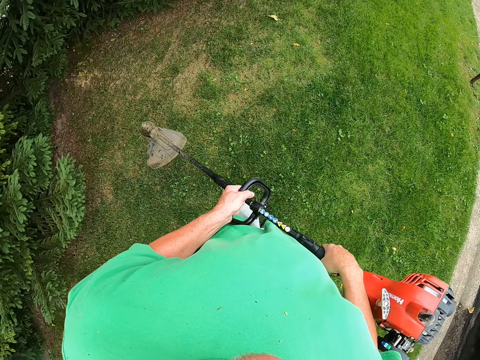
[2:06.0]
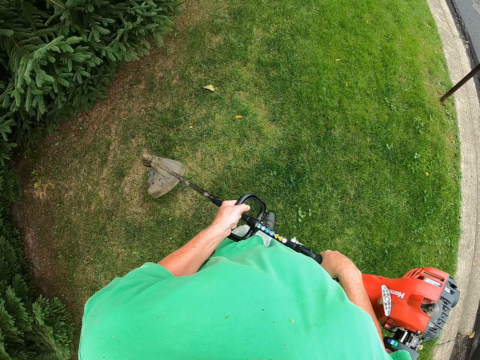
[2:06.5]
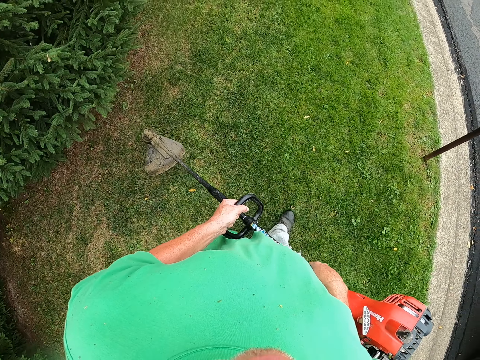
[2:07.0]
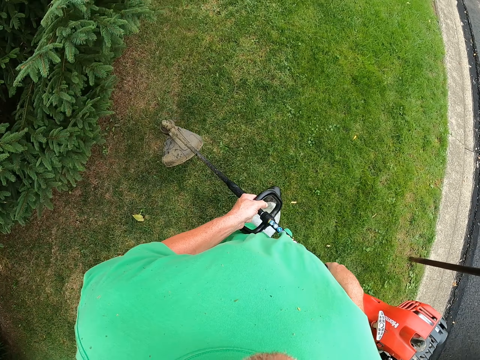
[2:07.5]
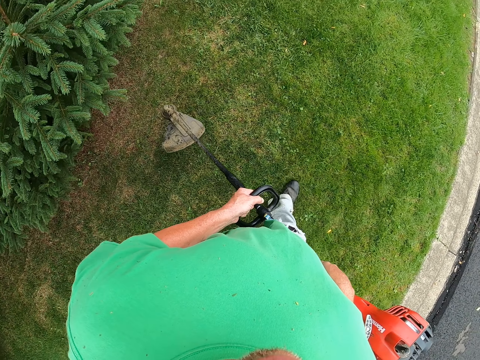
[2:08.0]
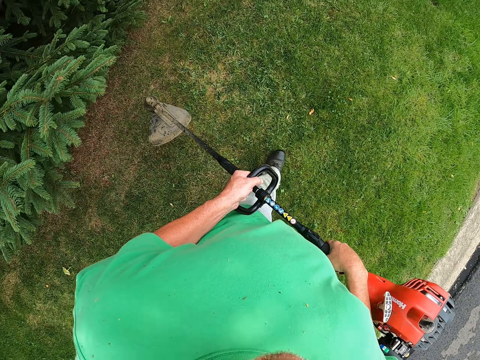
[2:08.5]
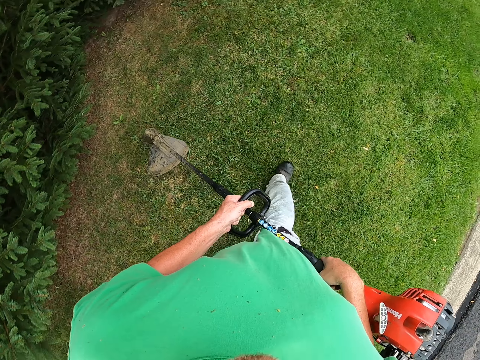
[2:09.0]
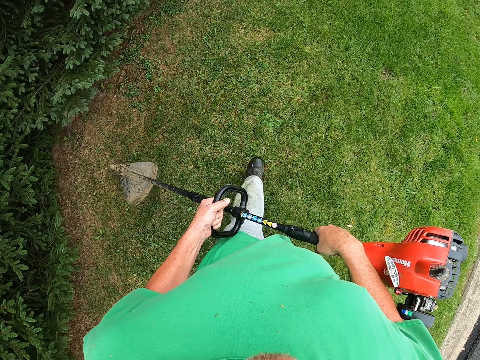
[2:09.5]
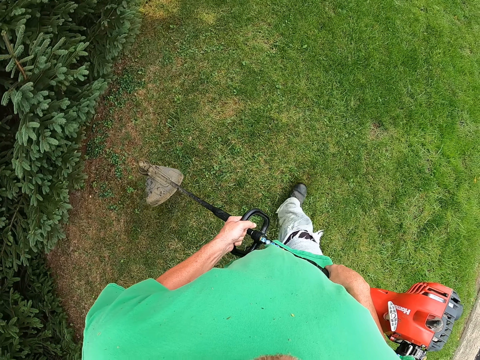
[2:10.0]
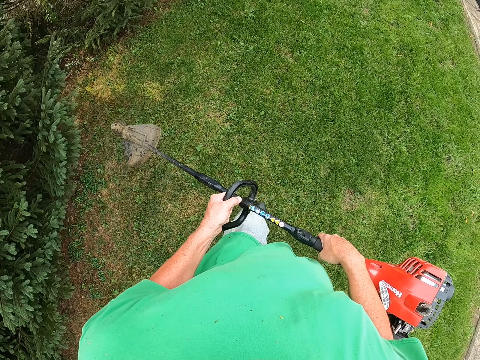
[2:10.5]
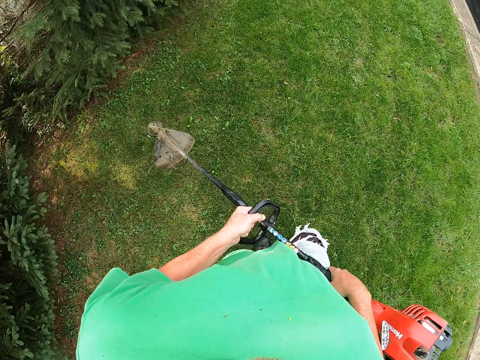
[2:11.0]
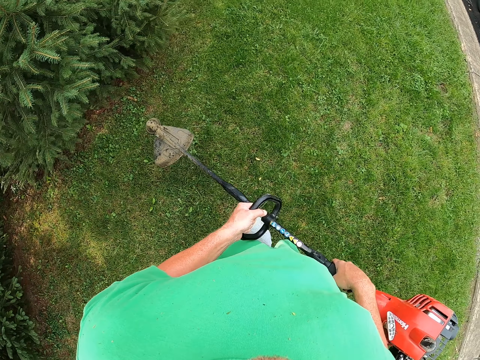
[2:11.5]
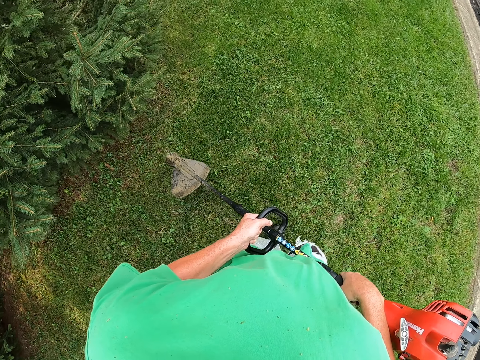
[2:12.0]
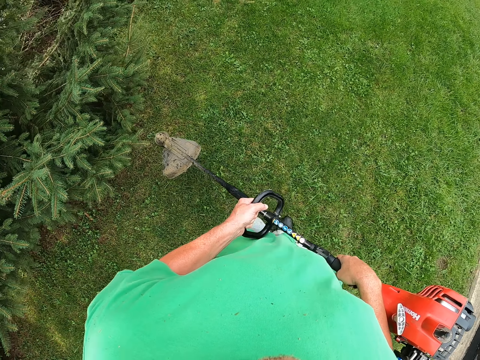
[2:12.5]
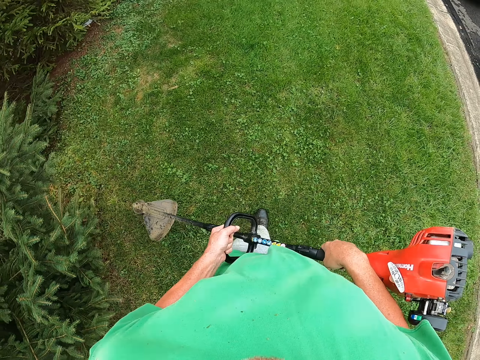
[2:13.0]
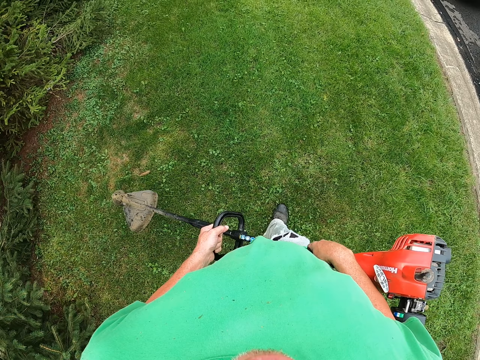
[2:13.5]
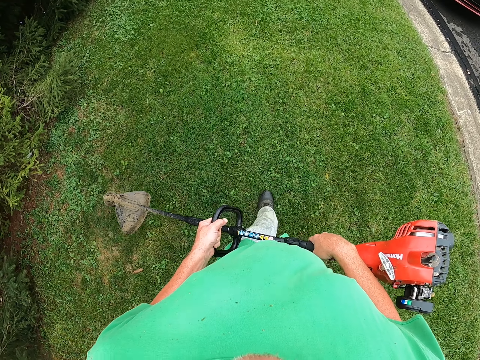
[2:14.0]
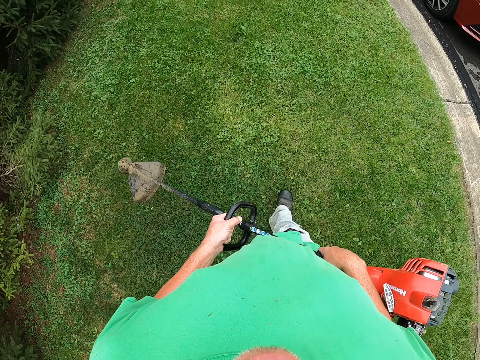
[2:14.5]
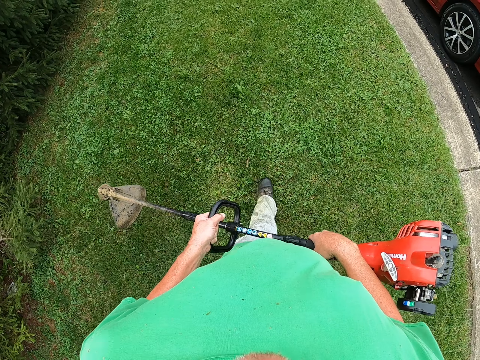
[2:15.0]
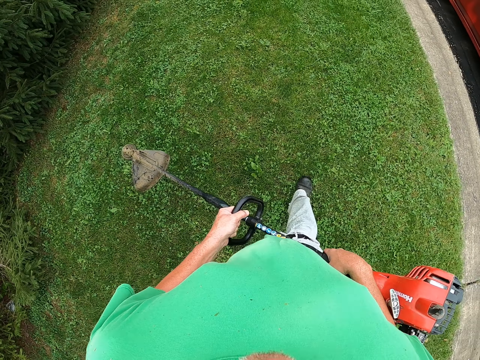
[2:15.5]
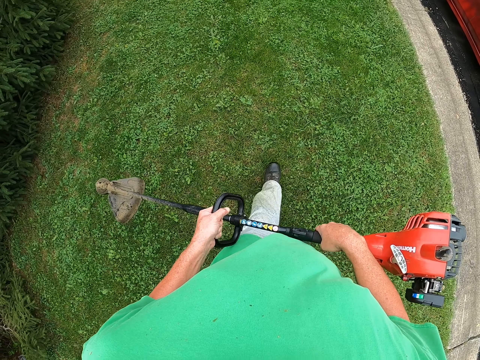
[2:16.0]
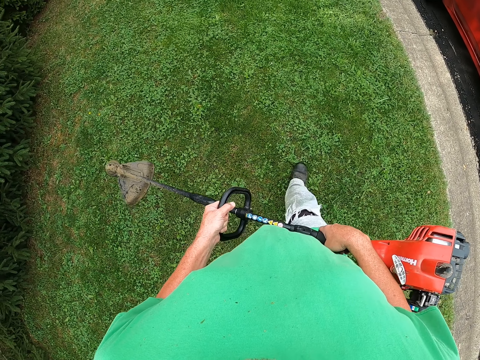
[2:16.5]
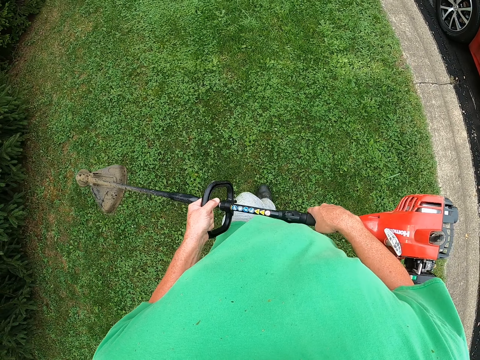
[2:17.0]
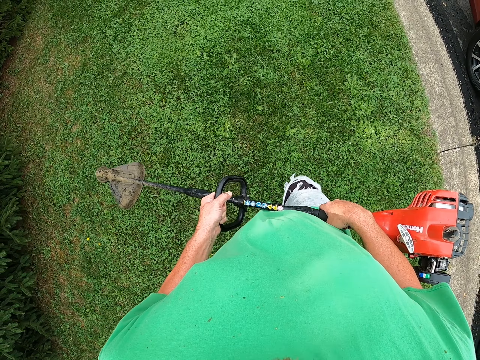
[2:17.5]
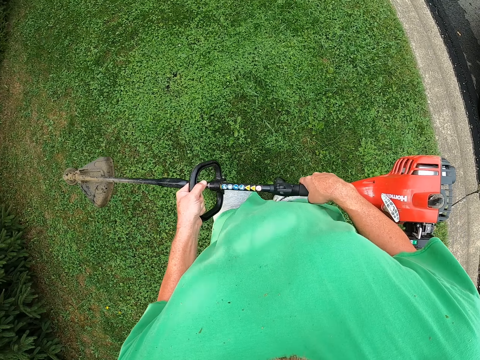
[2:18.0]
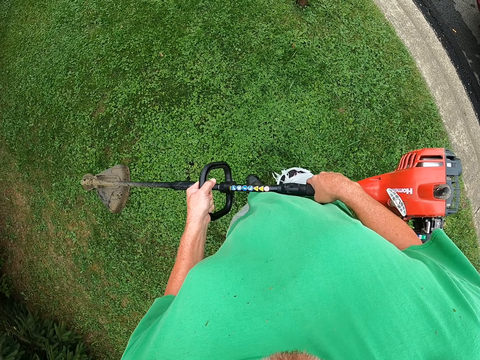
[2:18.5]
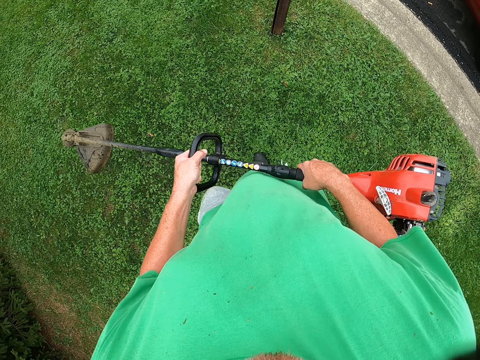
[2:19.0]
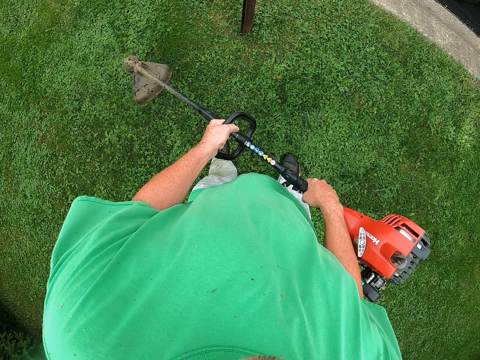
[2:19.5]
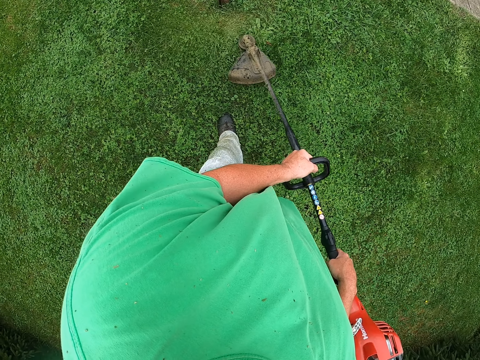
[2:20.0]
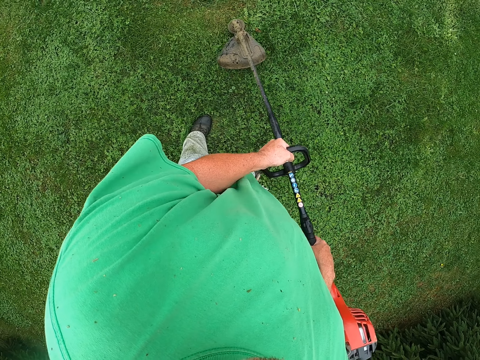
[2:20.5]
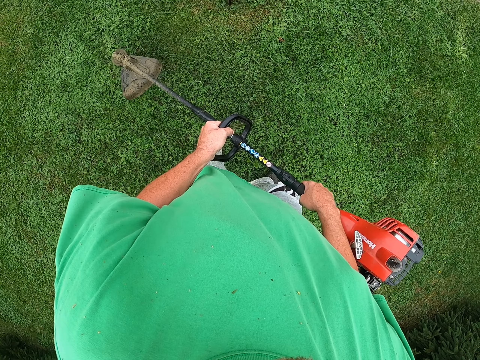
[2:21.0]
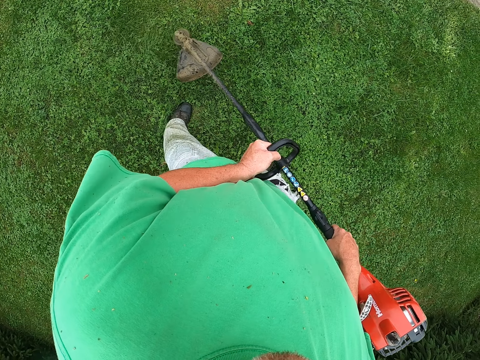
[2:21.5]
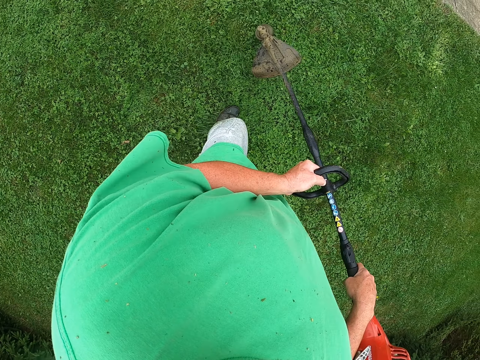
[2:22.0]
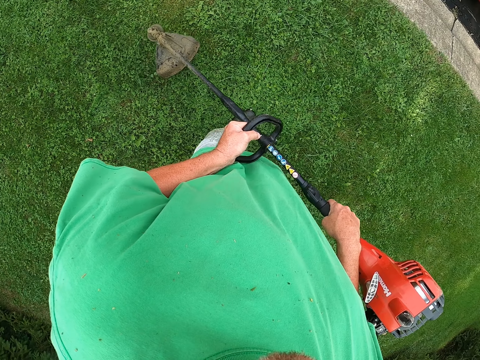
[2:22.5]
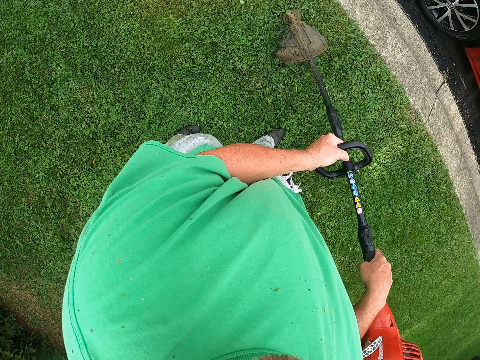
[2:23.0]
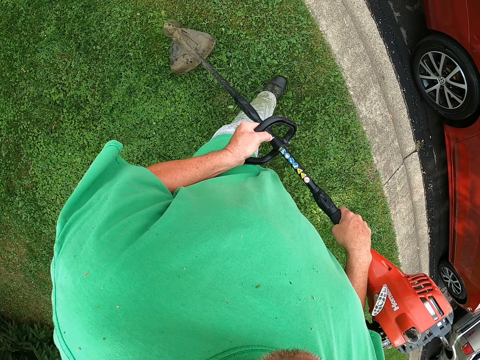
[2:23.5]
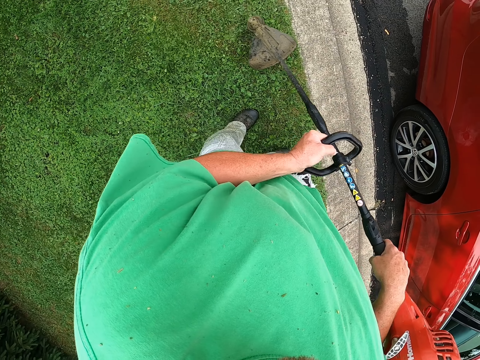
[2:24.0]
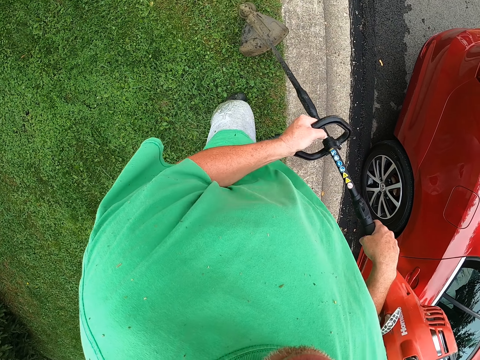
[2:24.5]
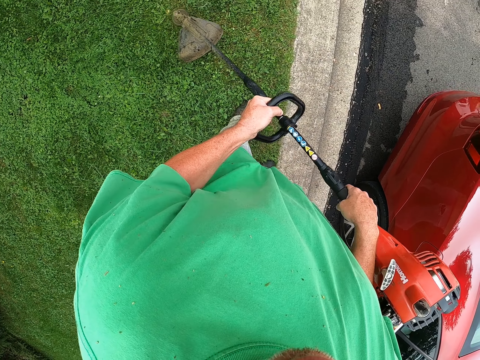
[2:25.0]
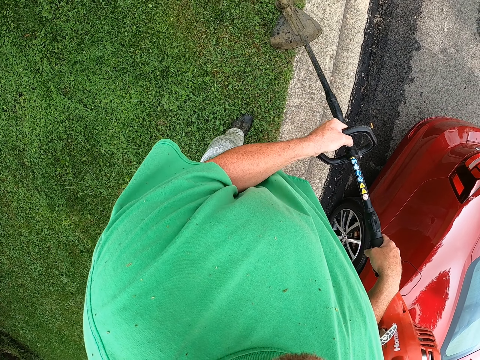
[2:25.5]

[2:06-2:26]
The camera wearer walks holding the grass cutter. They cut the grass using the grass cutter.

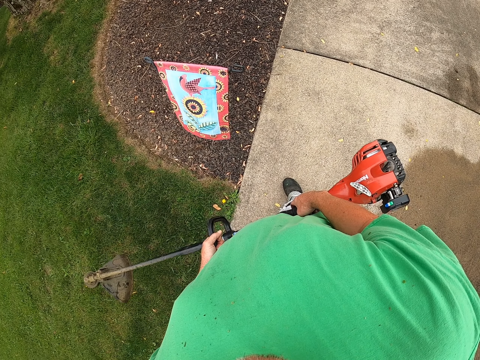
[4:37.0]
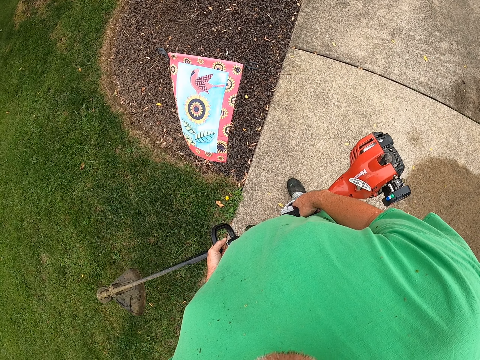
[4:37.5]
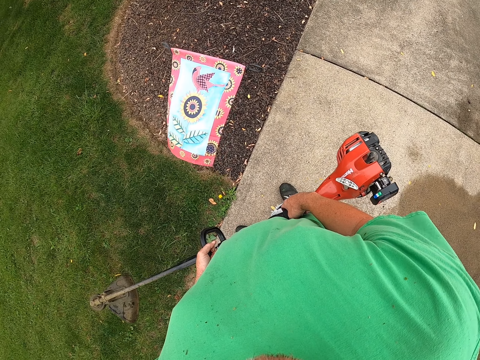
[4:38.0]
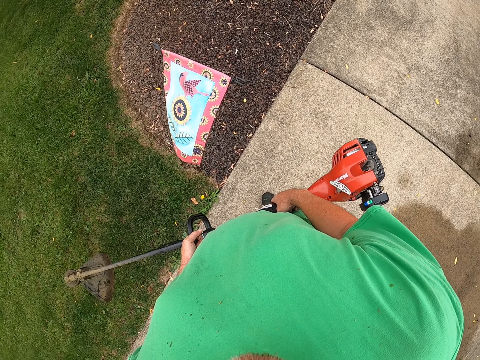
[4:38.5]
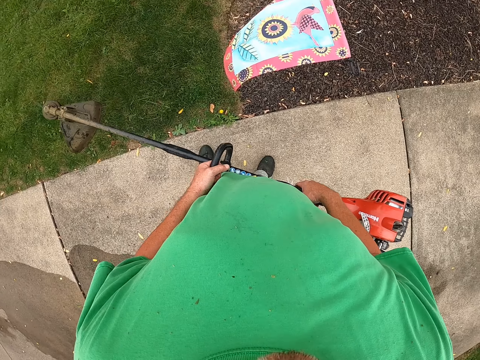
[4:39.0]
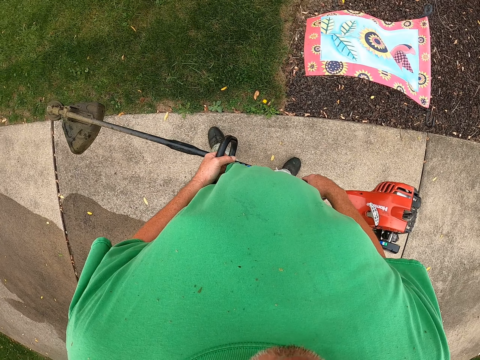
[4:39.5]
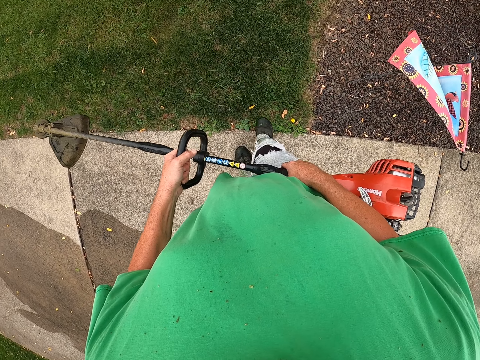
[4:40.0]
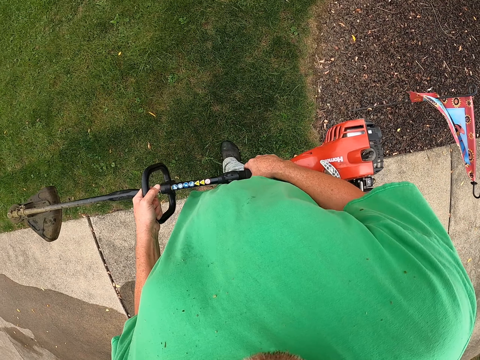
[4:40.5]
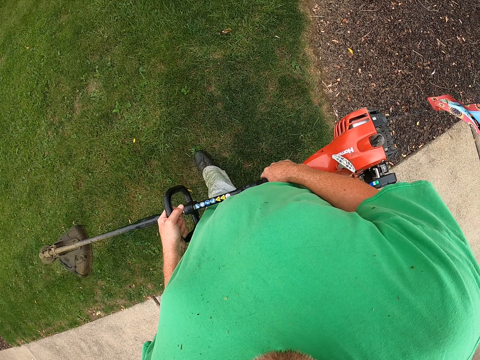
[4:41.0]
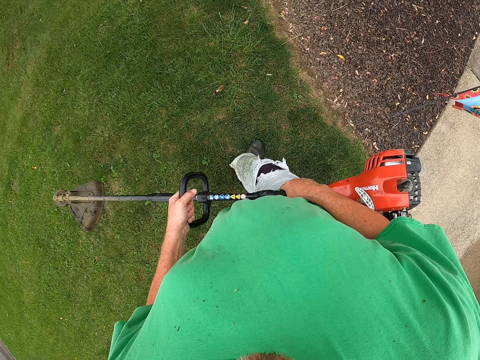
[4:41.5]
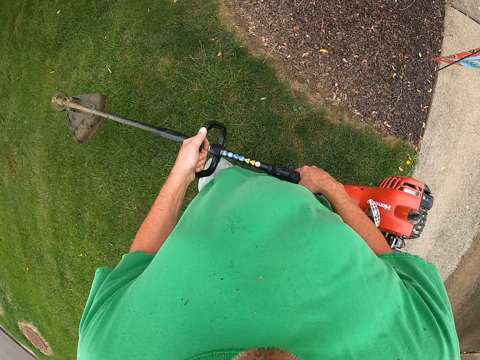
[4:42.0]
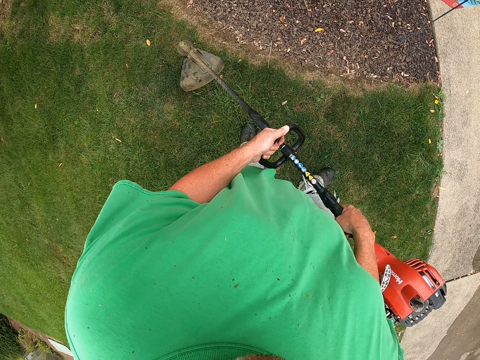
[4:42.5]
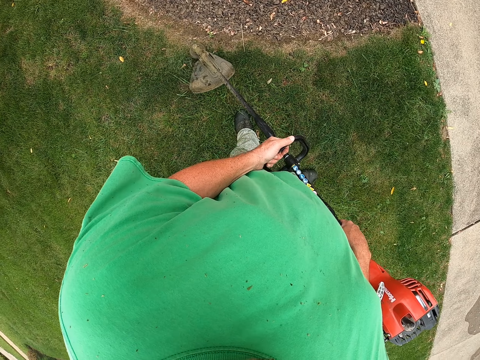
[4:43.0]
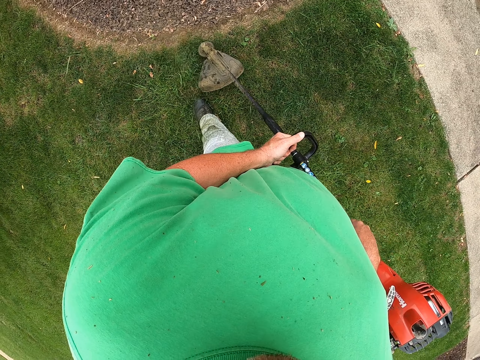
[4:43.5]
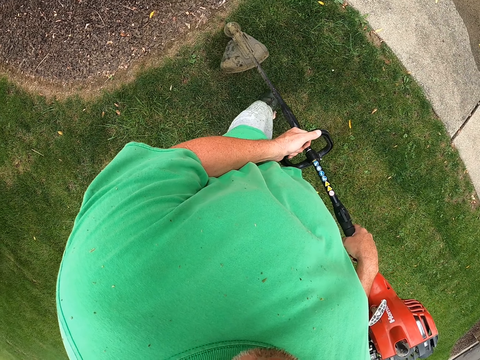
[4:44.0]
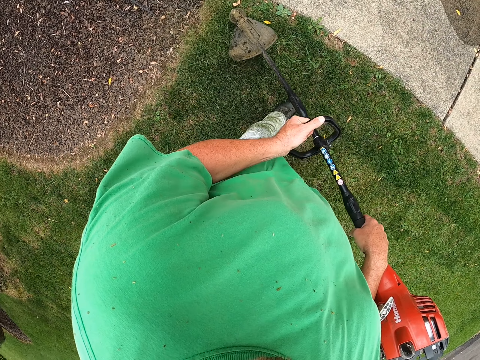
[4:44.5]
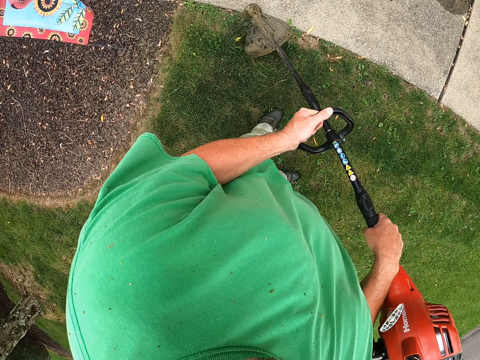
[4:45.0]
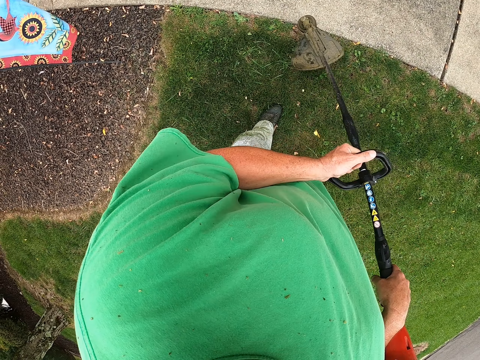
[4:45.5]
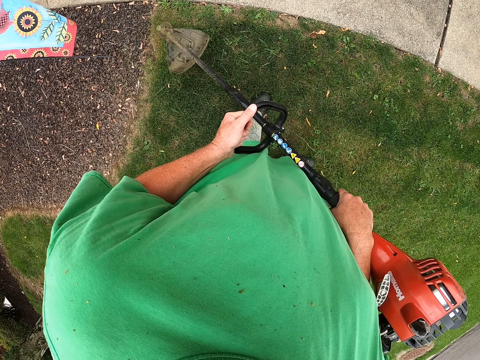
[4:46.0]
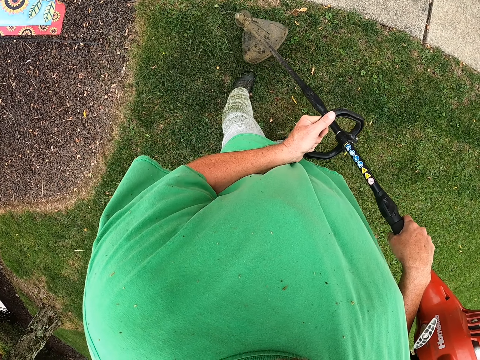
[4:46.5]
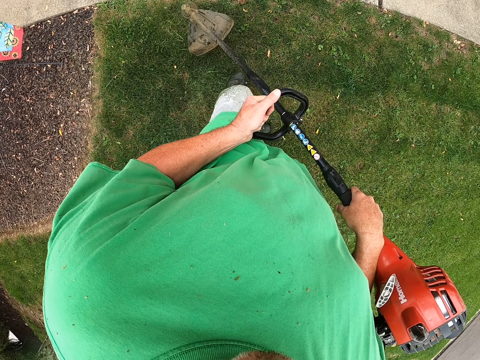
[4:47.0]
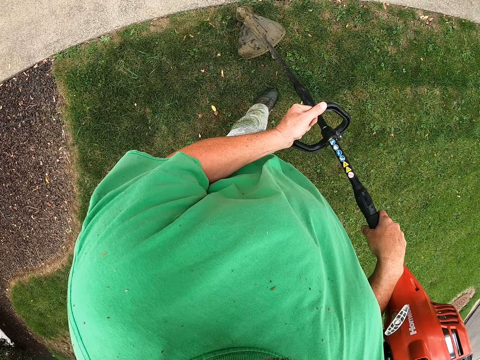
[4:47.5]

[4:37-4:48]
The camera wearer stands holding the grass cutter. They cut grass with a string trimmer.
